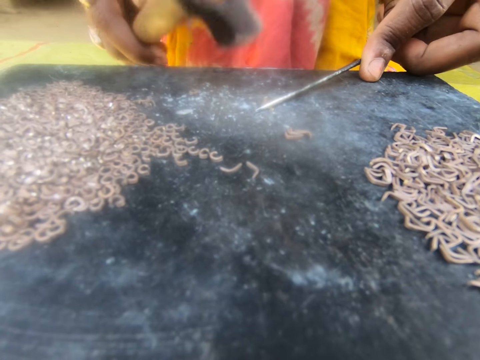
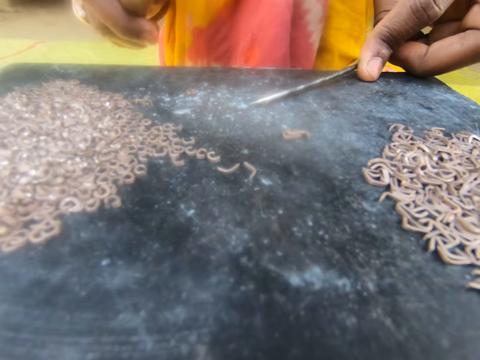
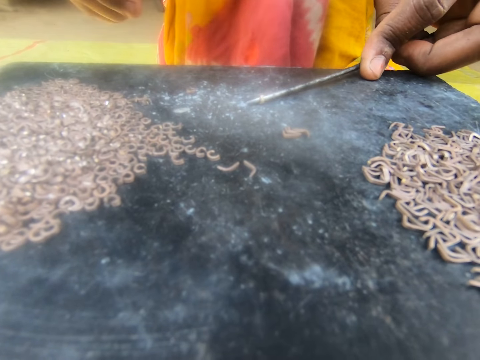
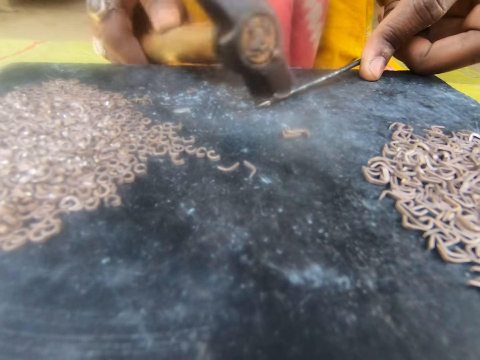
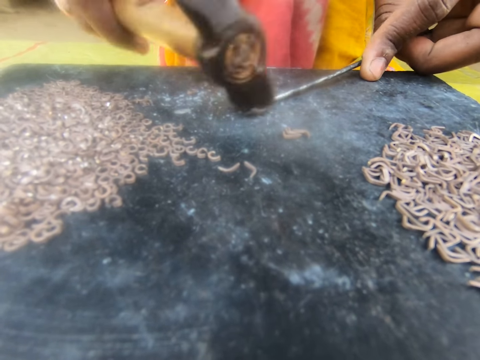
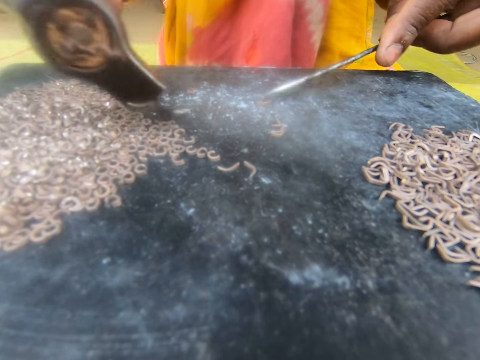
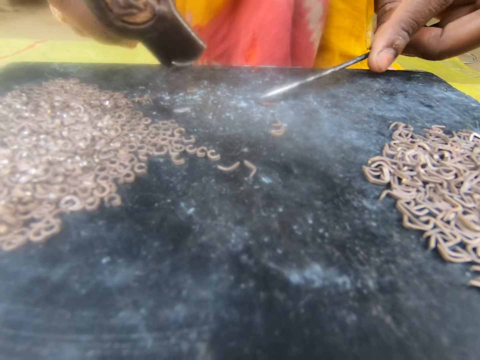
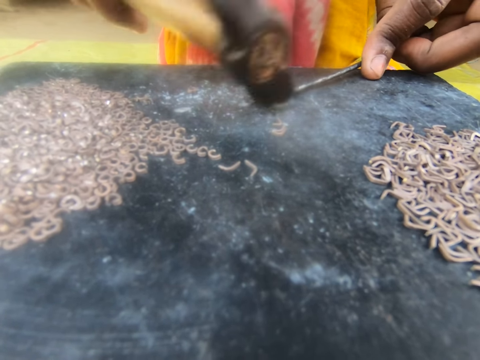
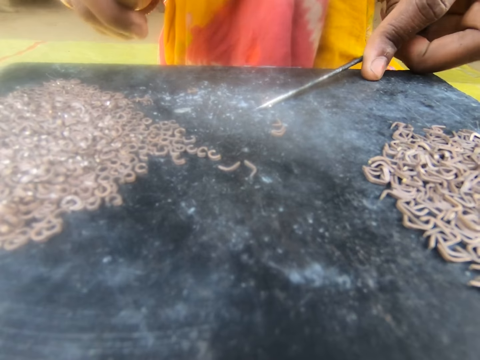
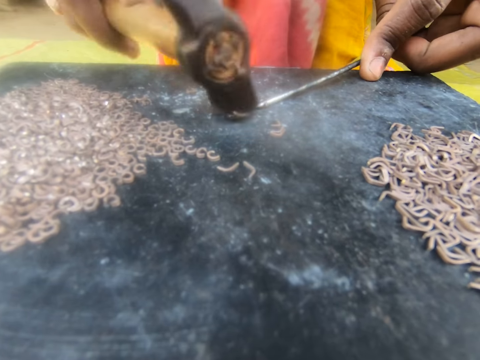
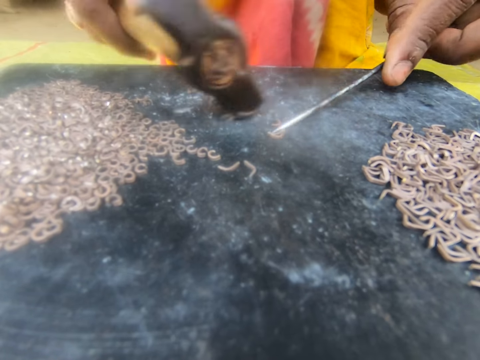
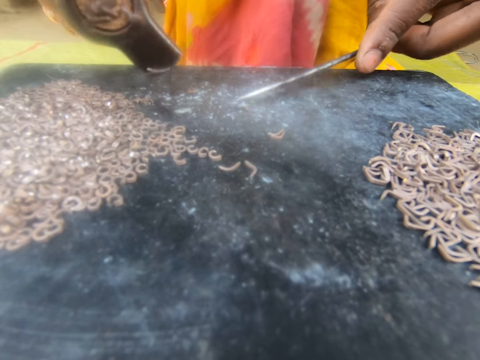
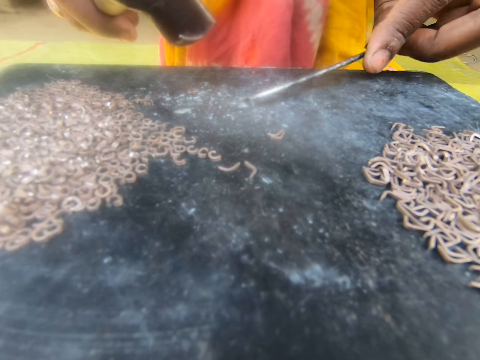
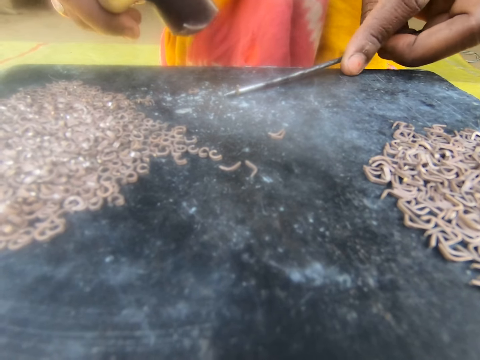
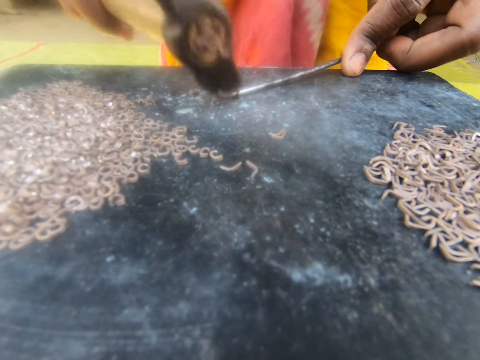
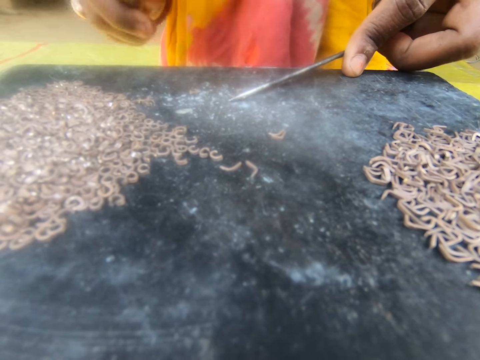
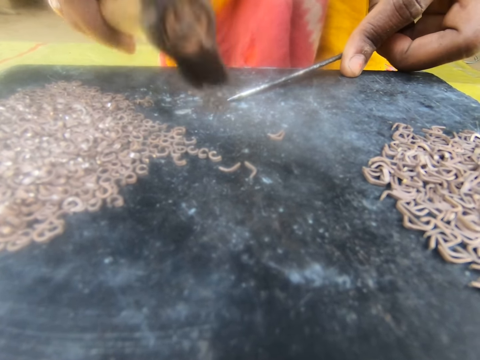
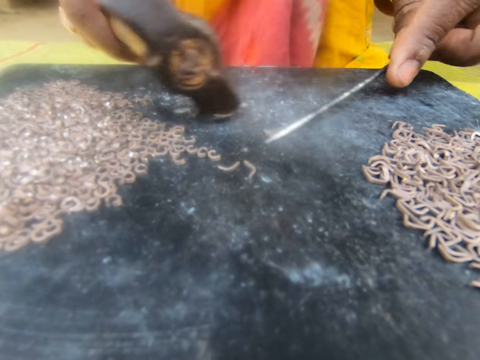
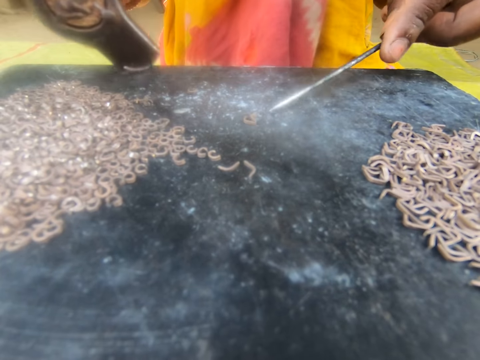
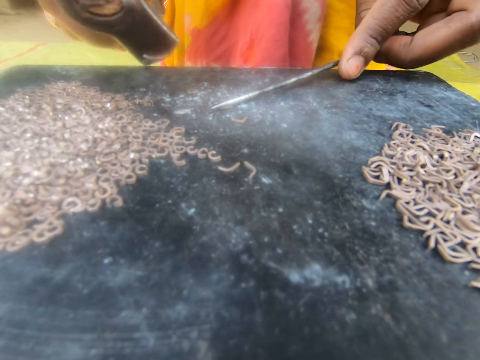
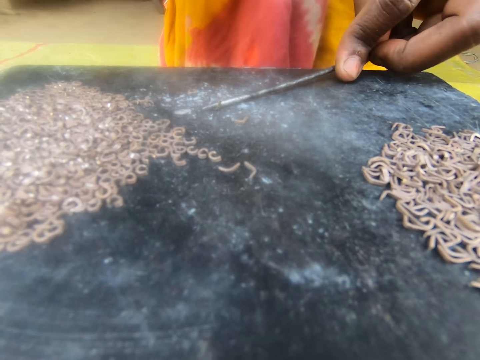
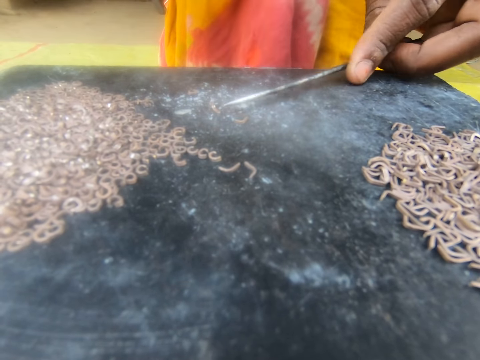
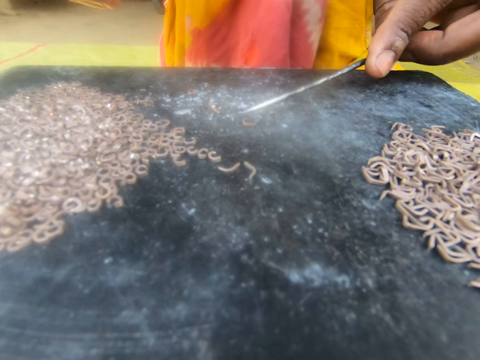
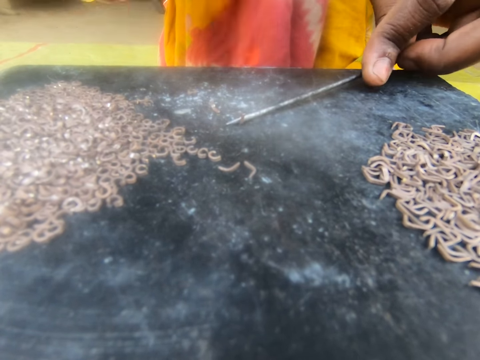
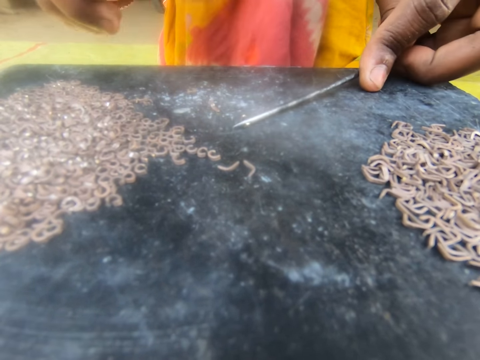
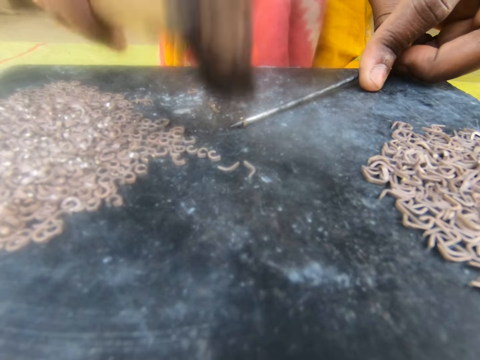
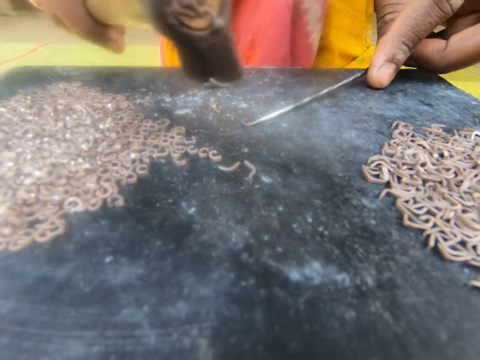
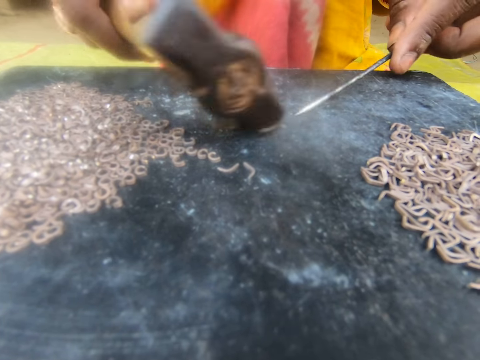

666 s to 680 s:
The camera wearer holds the metallic hook with a steel rod. They hammer the metallic hook. They hold the metallic hook with the steel rod. They hammer the metallic hook. They hold the metallic hook with the steel rod. They hammer the metallic hook.

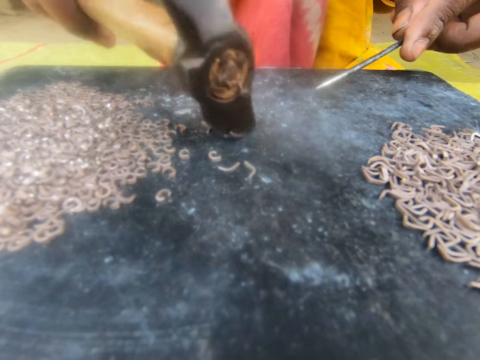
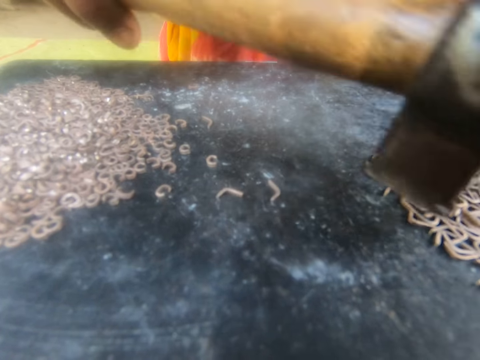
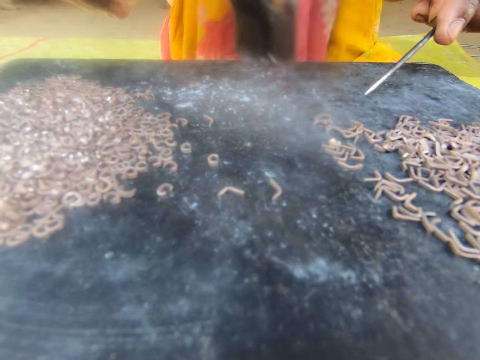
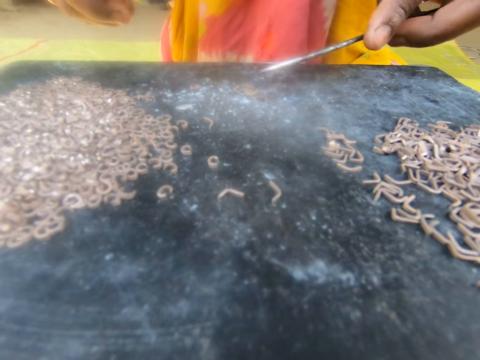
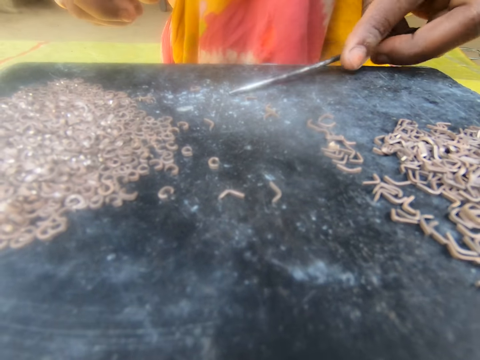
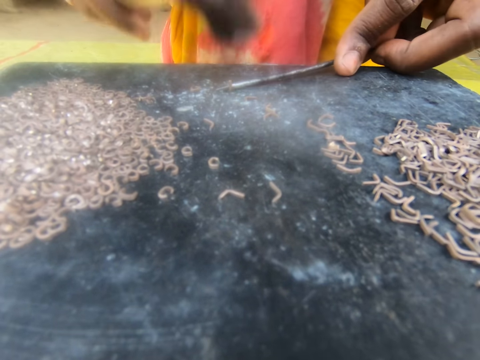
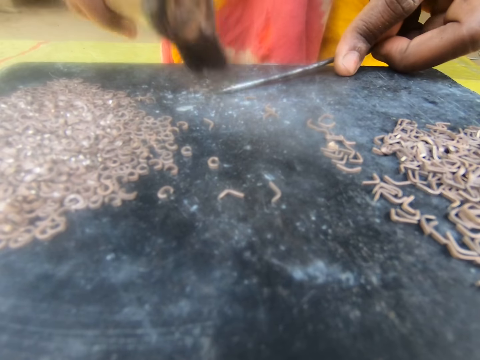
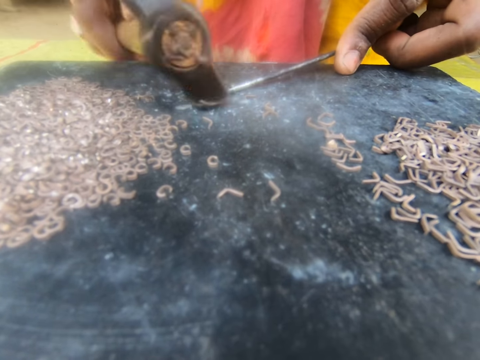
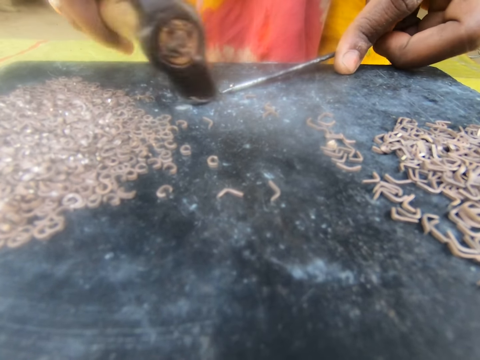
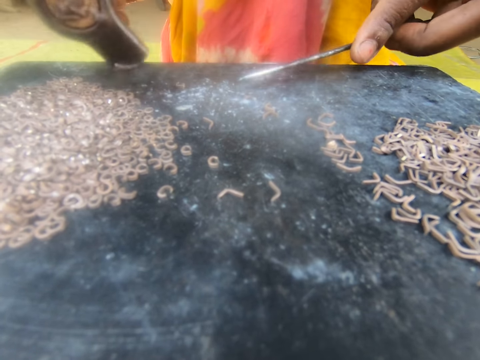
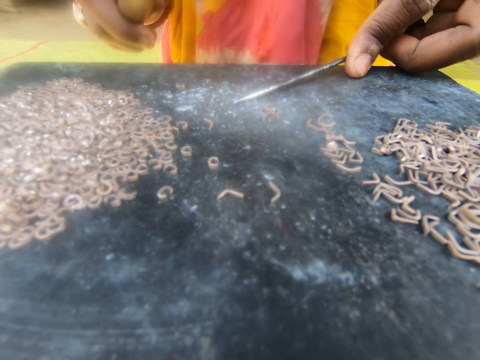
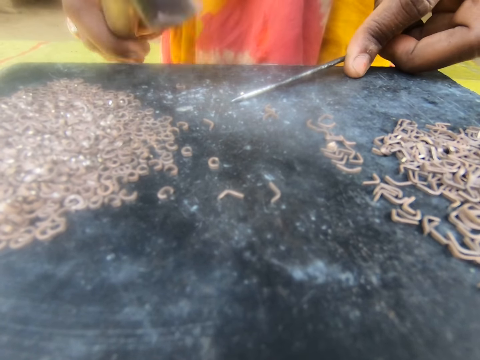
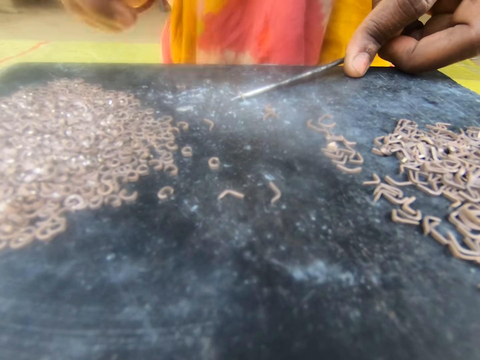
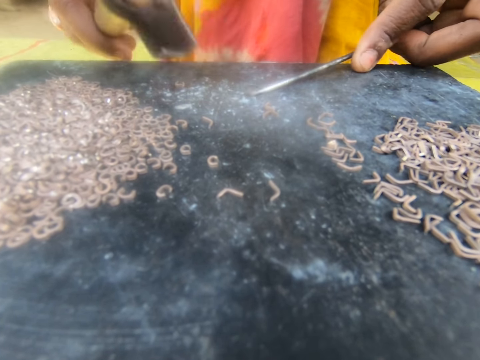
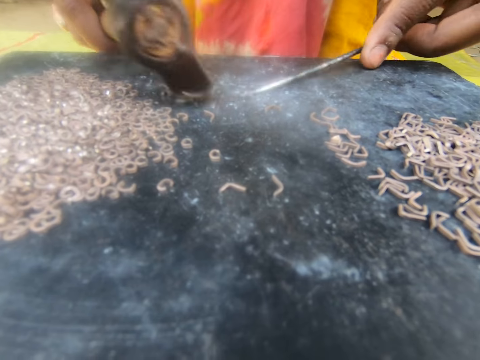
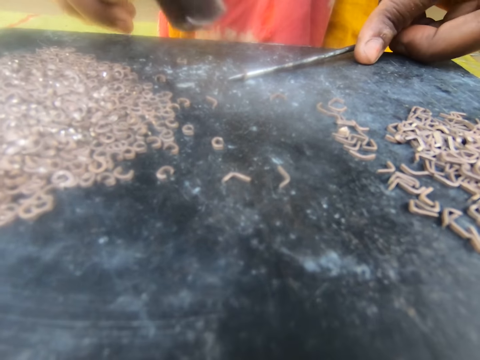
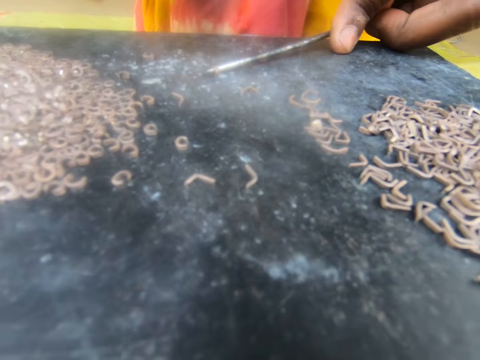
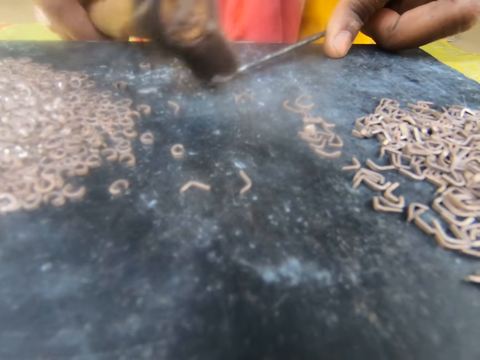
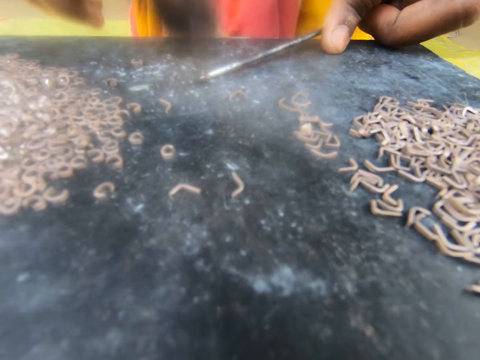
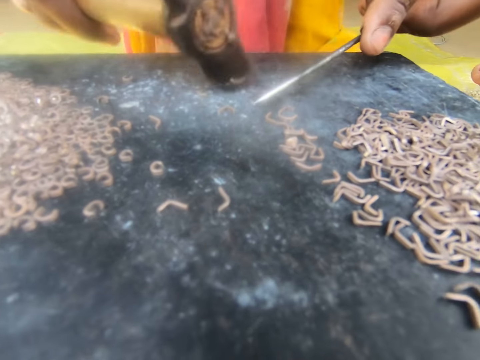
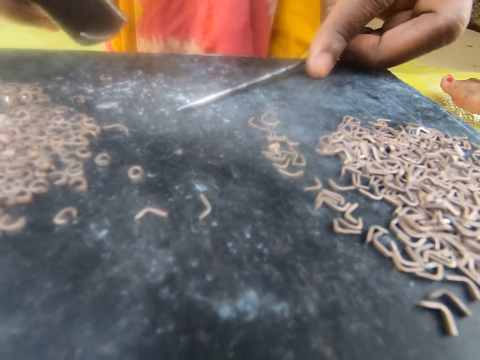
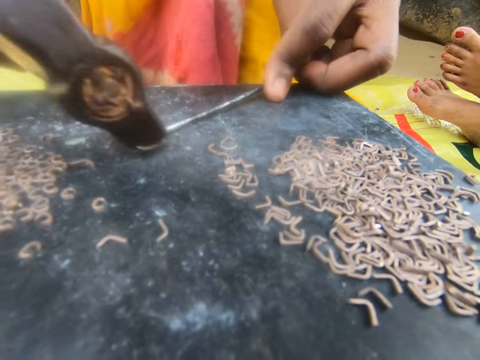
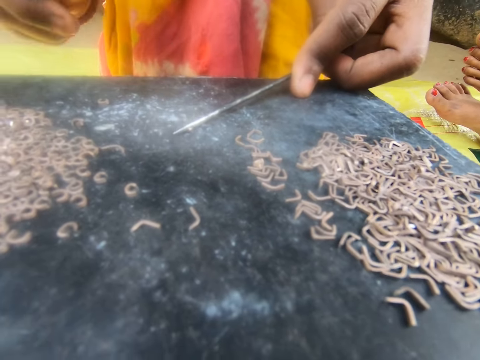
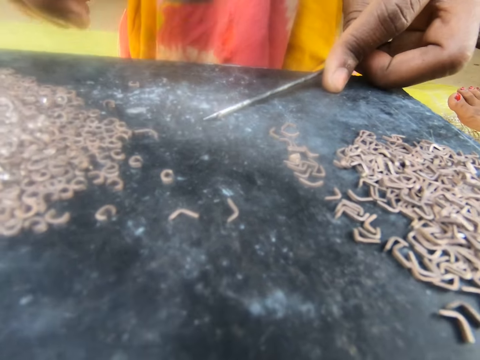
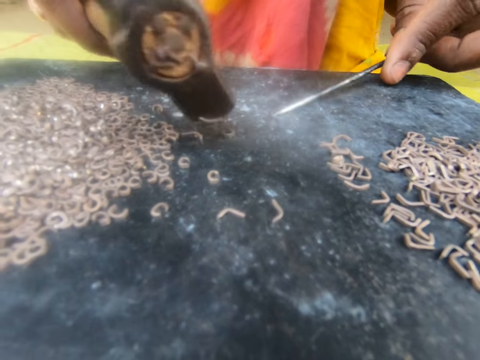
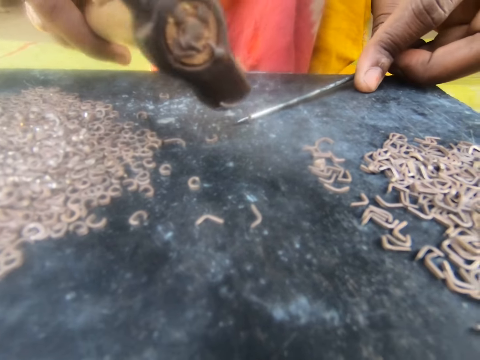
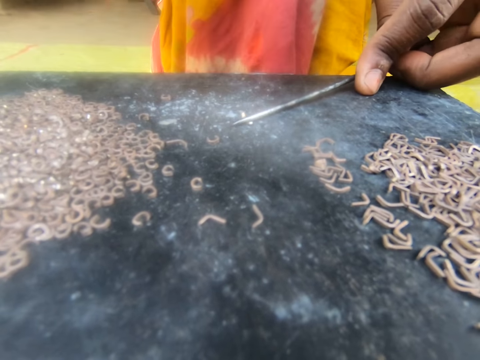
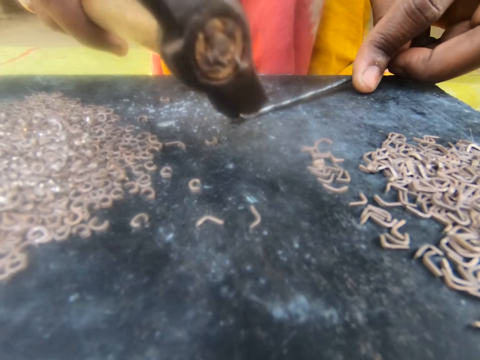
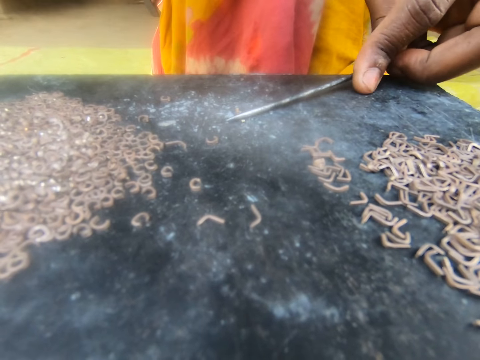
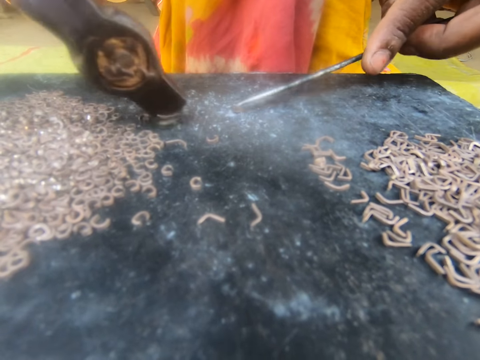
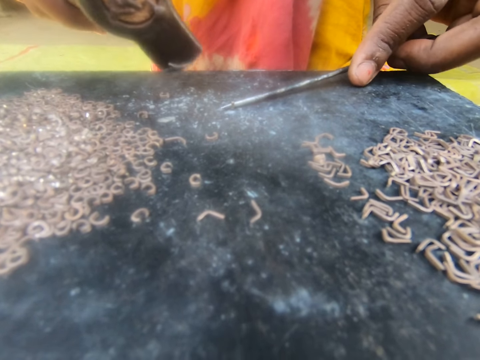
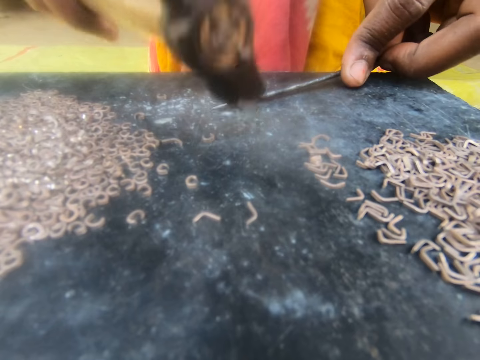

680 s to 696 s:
A person separates the steel with a hammer. The camera wearer holds the metallic hook with a steel rod. They hammer the metallic hook. The person hits the steel with the hammer. The camera wearer holds the metallic hook with the steel rod. They hammer the metallic hook. They hold the metallic hook with the steel rod. They hammer the metallic hook.
